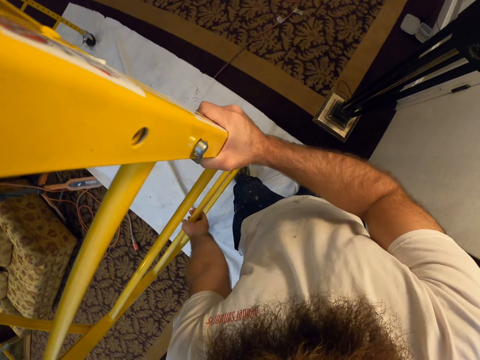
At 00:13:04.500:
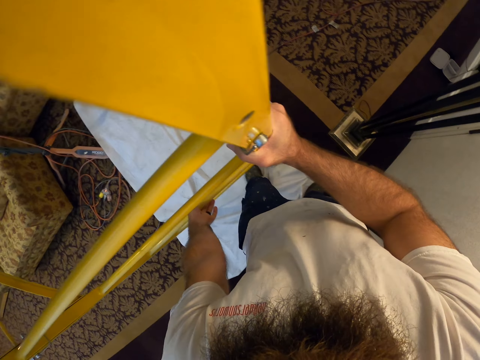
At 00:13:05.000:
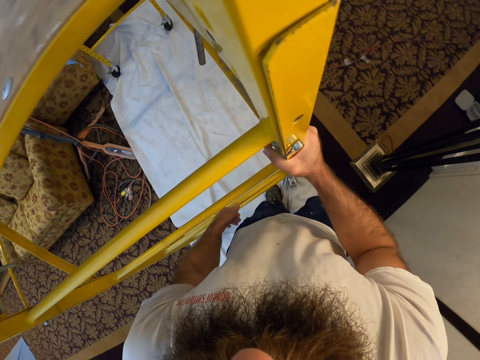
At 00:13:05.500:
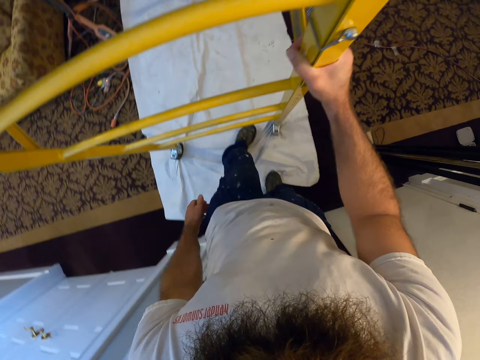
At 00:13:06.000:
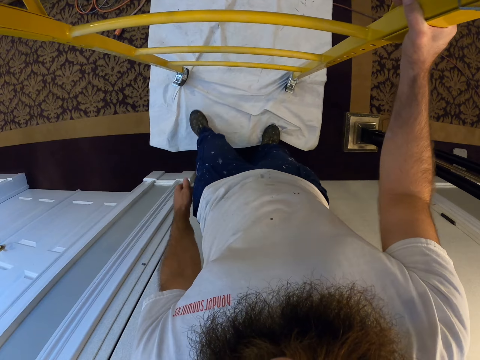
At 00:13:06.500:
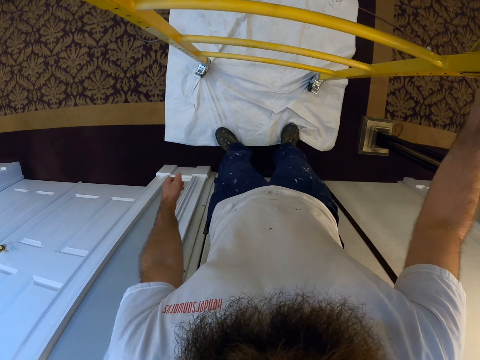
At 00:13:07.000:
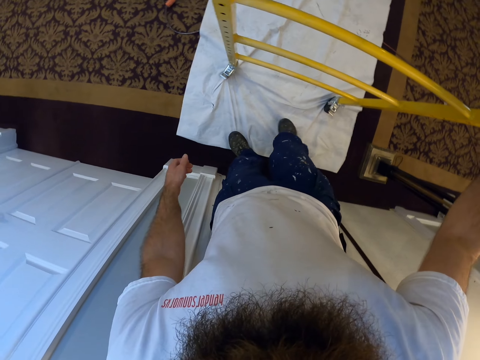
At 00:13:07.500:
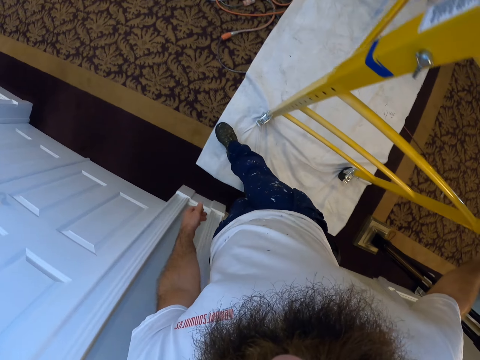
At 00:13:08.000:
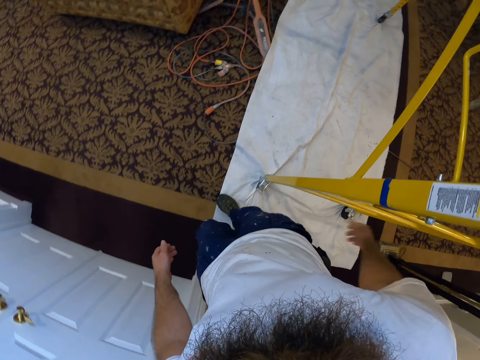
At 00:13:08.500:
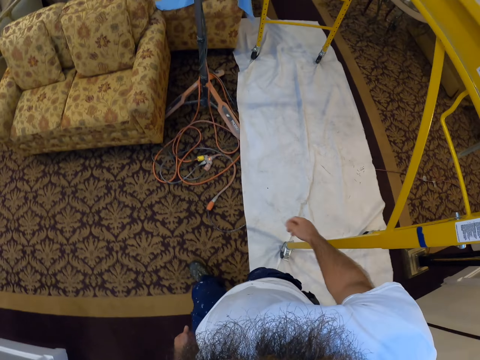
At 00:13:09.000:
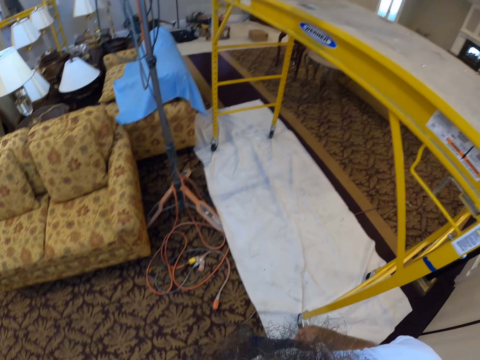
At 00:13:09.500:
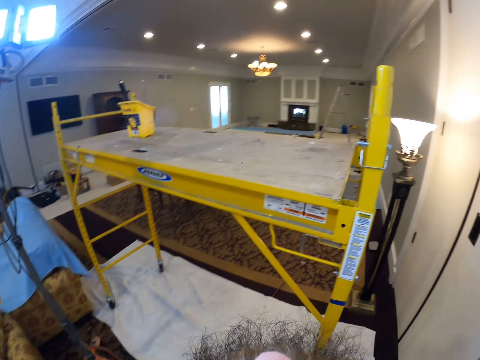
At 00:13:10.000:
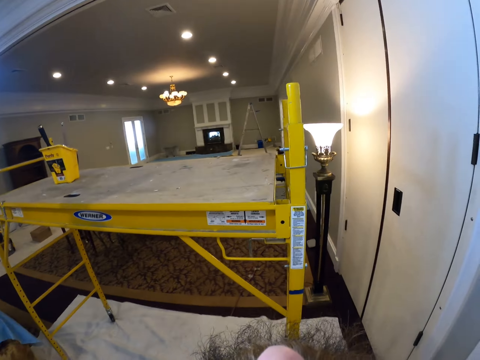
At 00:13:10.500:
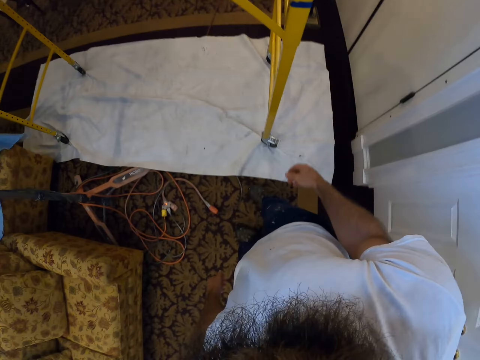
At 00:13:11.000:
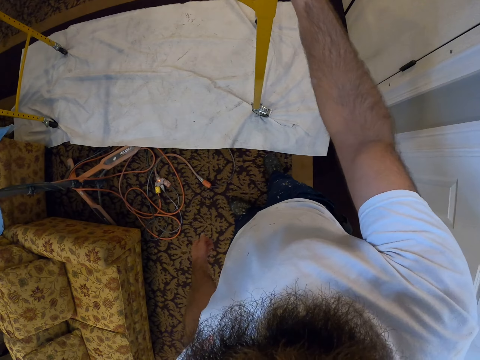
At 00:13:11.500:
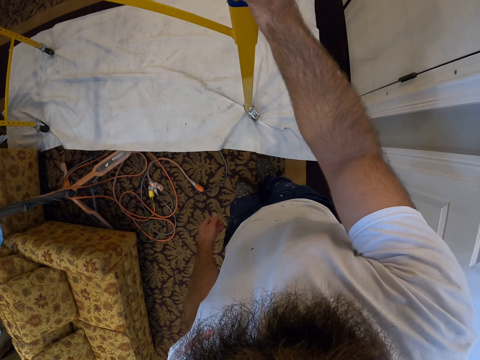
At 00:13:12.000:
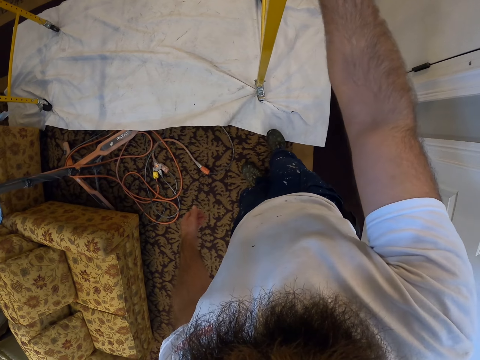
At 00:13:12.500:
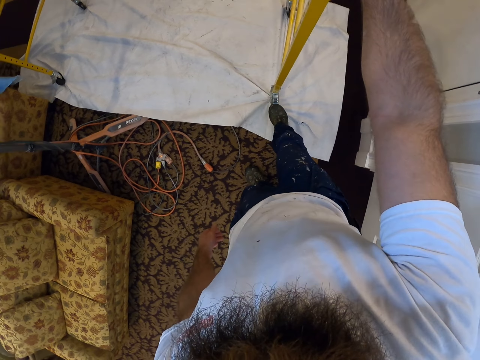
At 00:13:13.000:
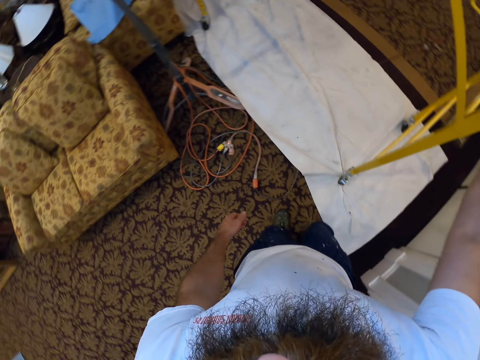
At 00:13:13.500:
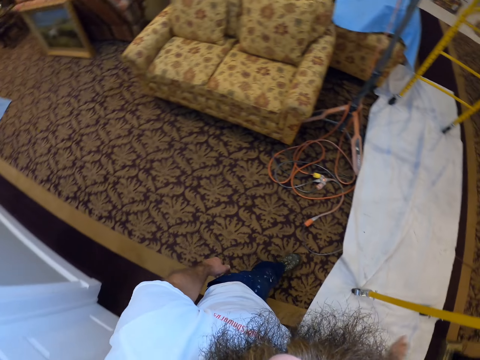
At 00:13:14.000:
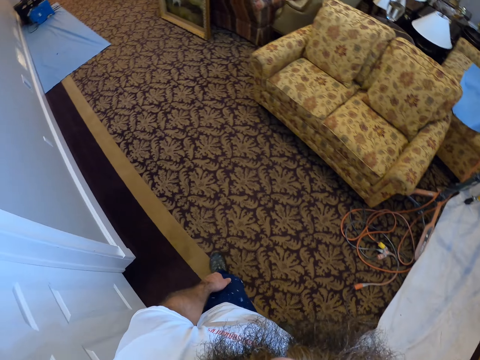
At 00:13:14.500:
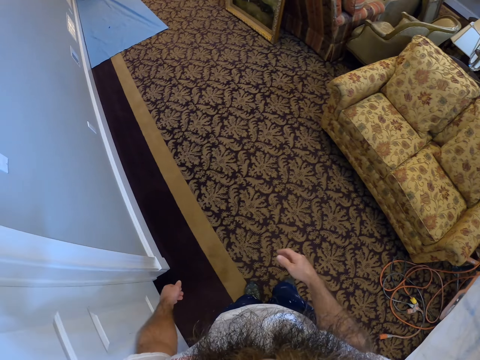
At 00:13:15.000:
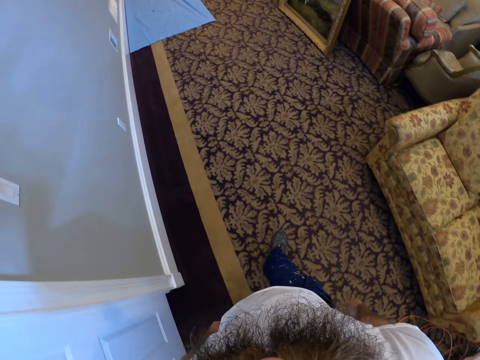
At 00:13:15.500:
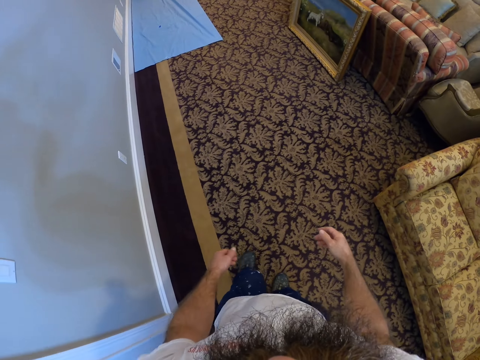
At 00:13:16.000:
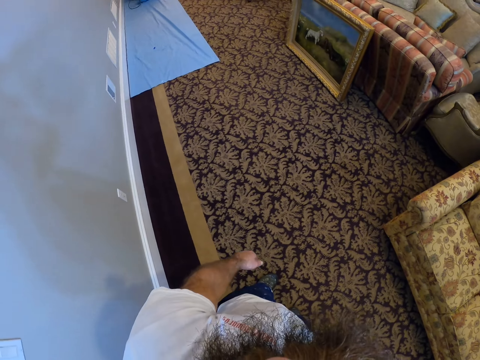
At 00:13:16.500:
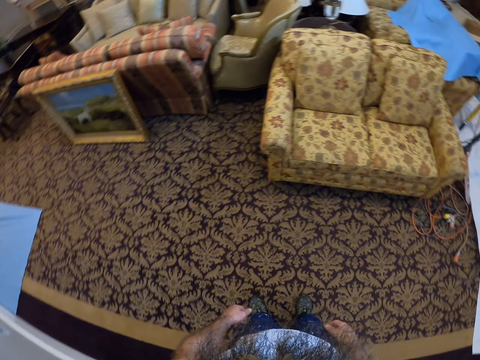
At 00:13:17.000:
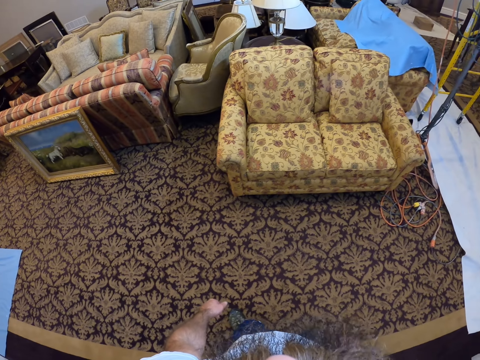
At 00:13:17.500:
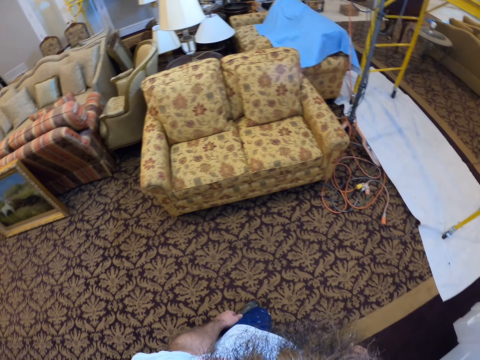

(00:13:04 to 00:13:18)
The camera wearer adjusts the canvas on the floor with his right leg. He walks around the room and looks around the room. He holds the scaffold with his right hand. He positions the ladder. He adjusts the canvas on the floor with his right leg. He walks around the room.

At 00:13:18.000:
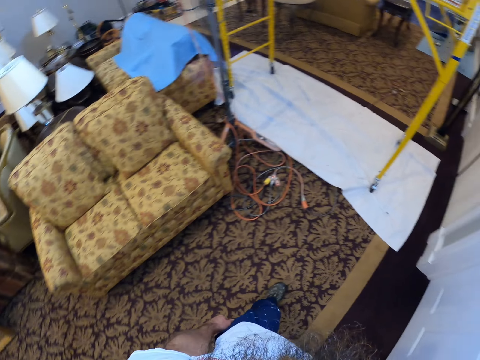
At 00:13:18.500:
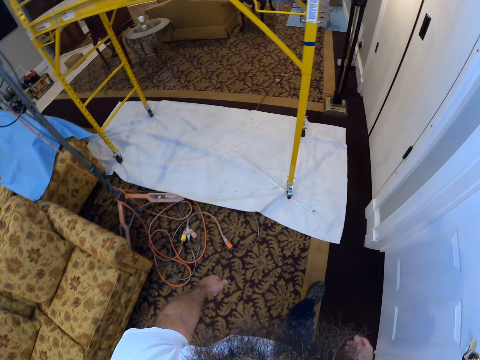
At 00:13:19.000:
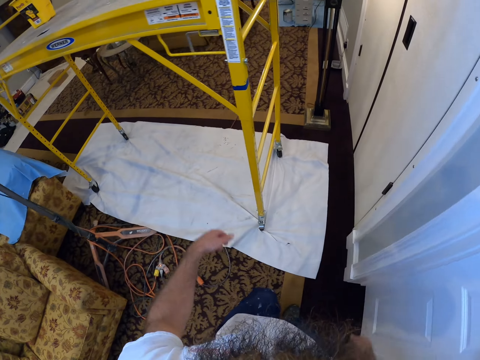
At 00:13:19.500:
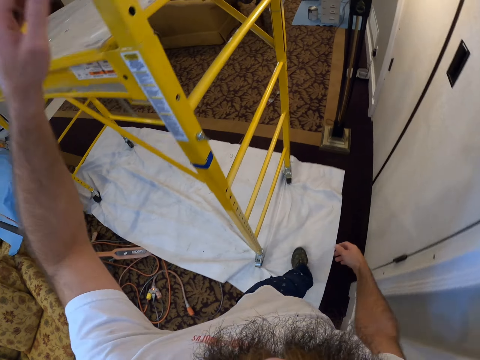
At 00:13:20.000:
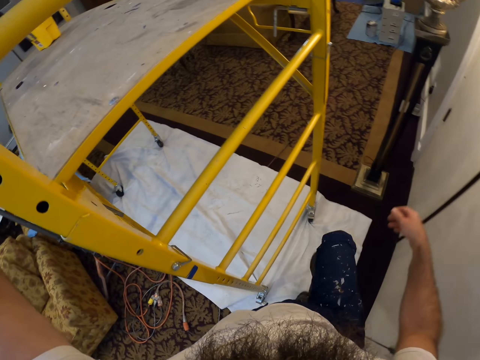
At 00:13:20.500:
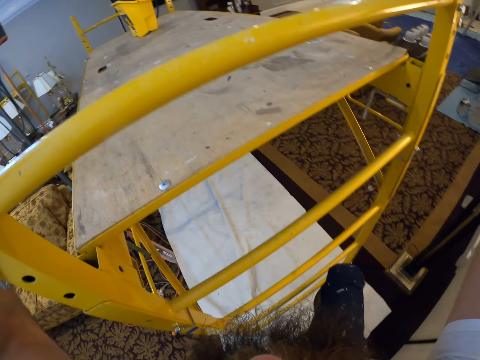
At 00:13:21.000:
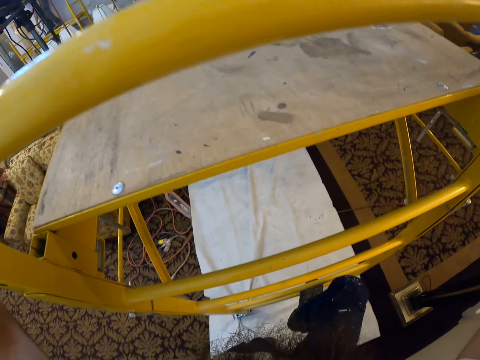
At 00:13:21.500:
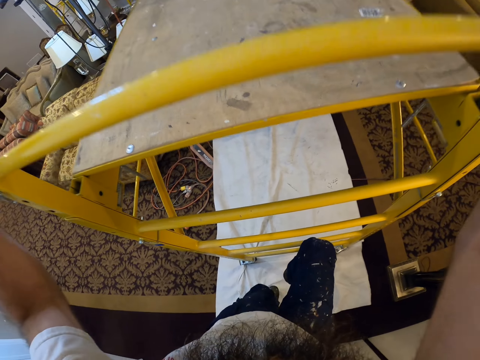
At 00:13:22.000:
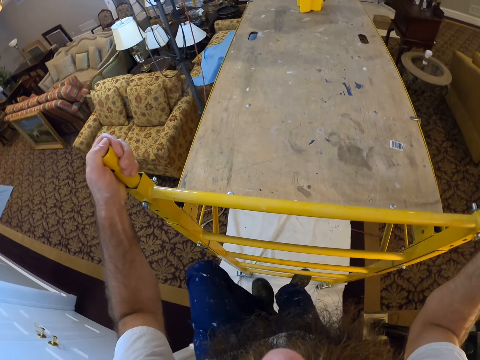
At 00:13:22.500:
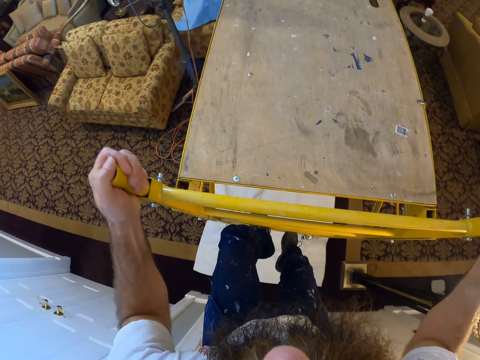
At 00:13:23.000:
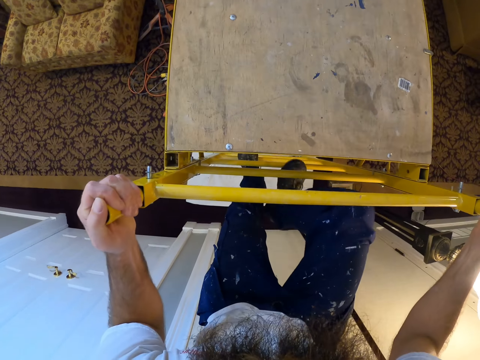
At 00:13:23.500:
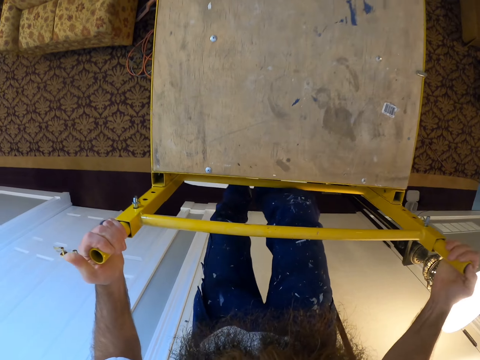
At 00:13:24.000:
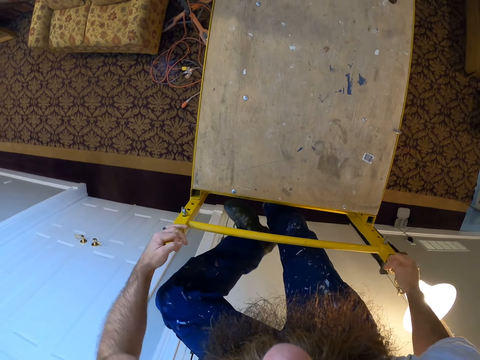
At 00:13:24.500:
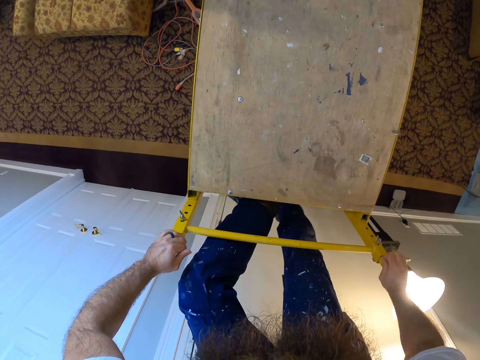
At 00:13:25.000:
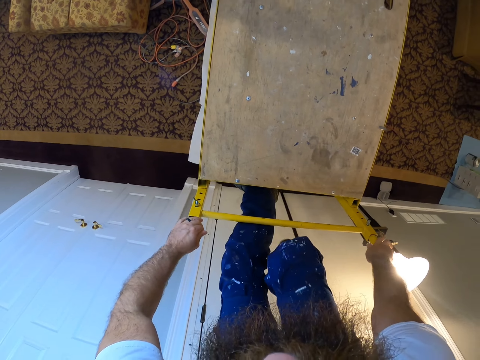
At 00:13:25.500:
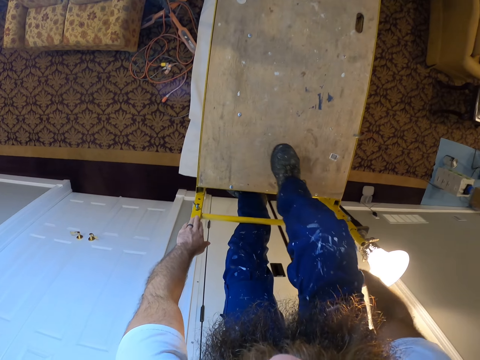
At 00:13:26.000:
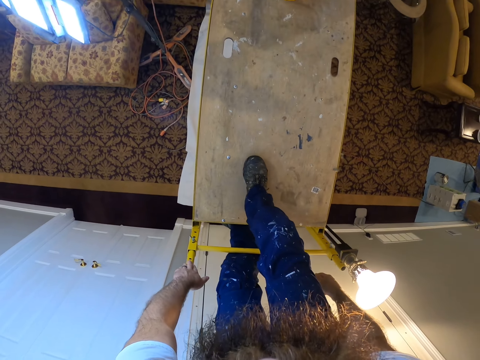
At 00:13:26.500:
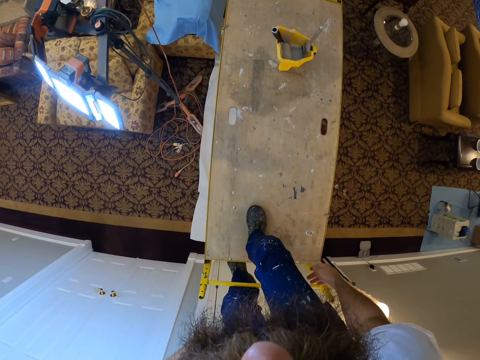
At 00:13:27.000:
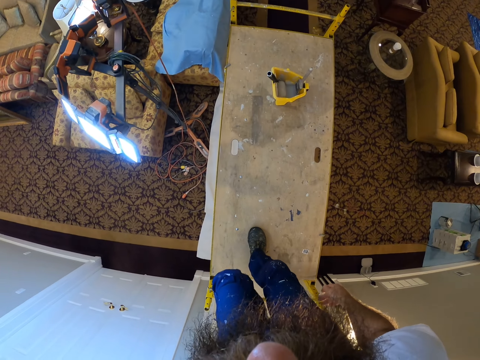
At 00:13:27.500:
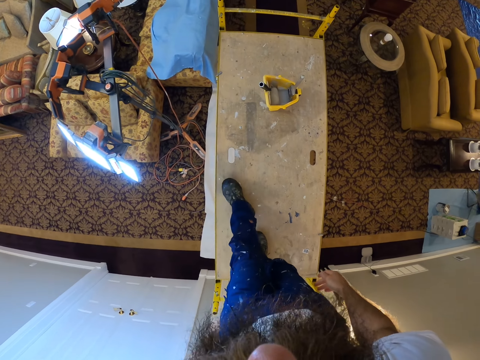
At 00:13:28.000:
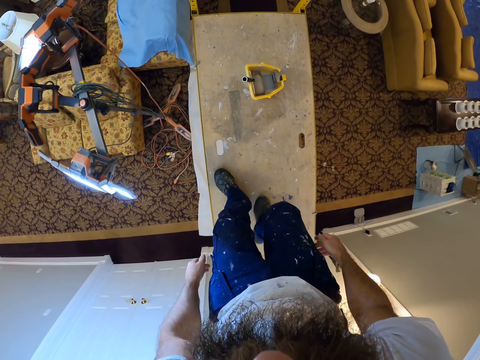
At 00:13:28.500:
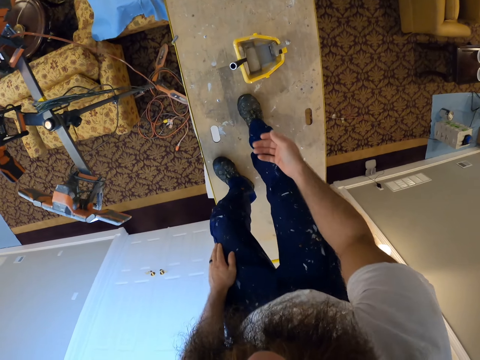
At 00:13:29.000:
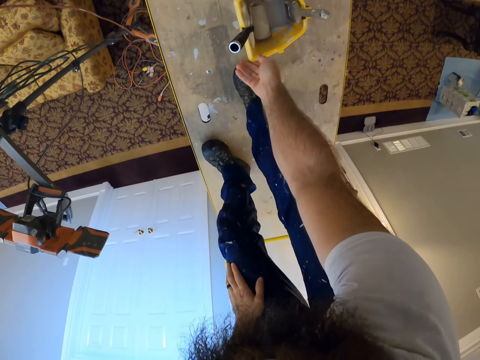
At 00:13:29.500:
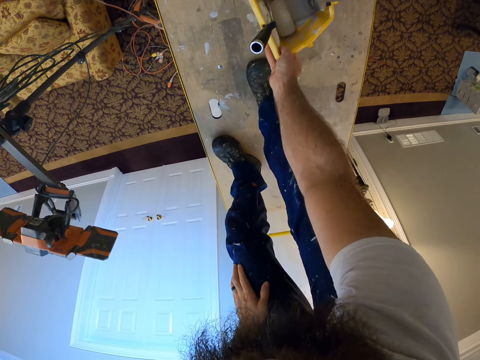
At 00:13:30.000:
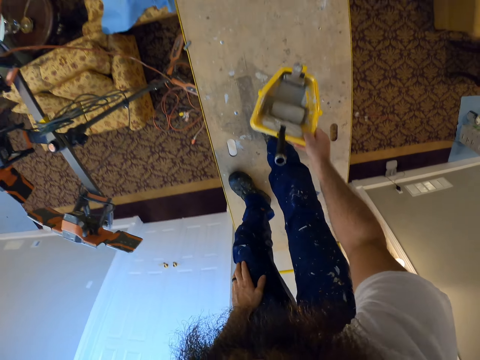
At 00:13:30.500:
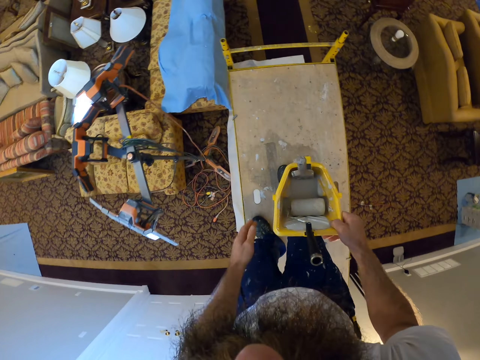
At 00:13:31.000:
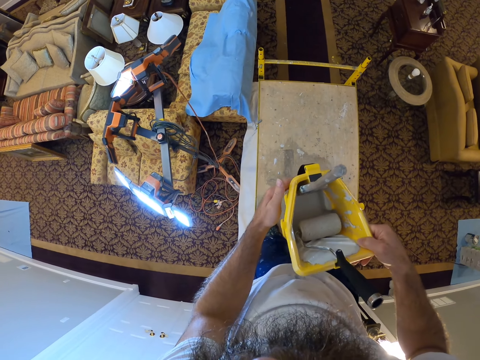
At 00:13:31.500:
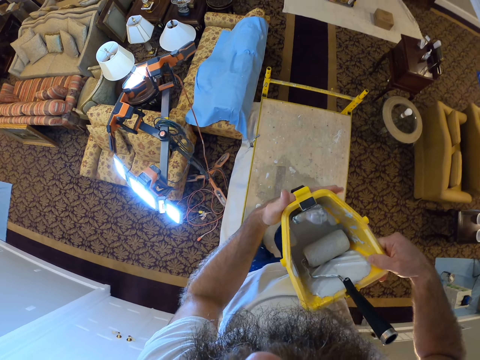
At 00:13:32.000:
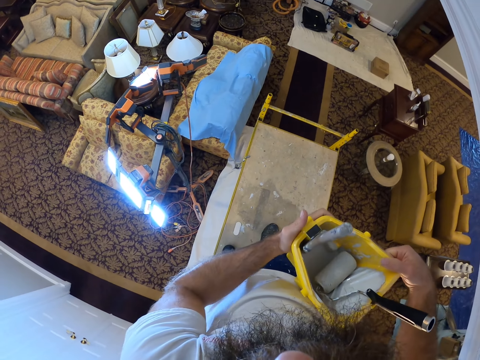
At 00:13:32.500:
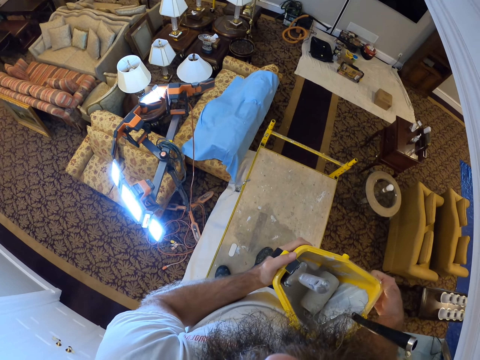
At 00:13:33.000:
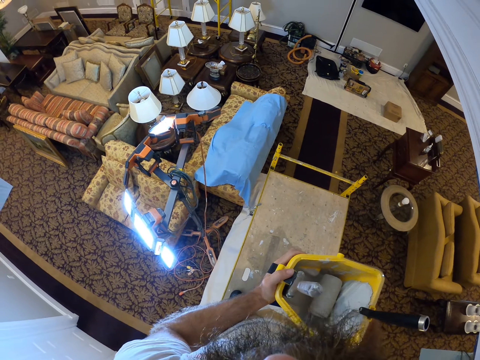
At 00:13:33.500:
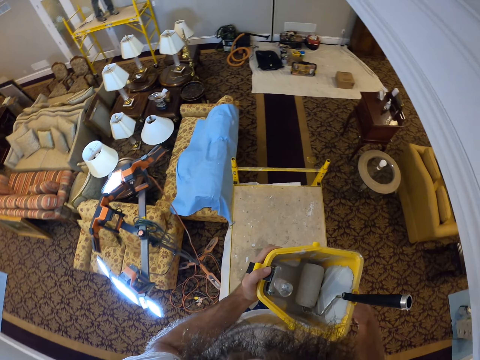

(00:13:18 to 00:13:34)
The camera wearer climbs the scaffold tower. He picks up a bucket of paint from the scaffold tower with his right hand. He holds the bucket of paint with both hands.
